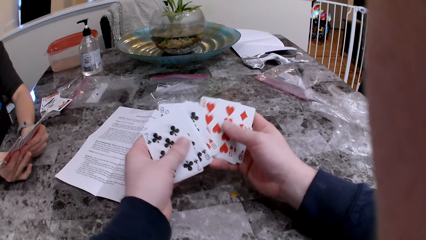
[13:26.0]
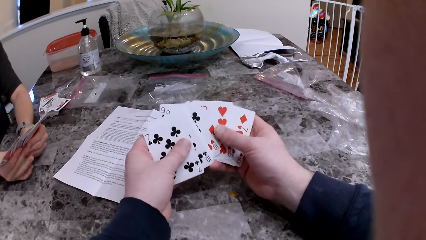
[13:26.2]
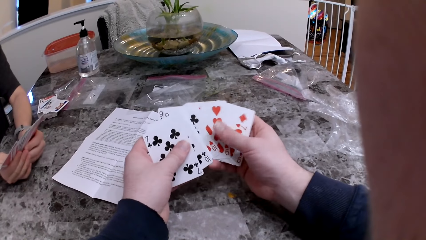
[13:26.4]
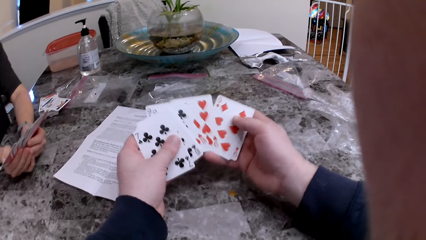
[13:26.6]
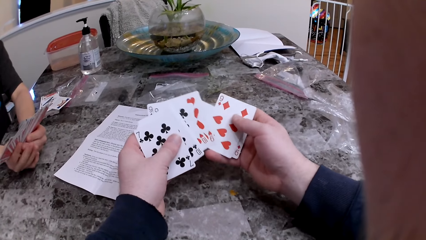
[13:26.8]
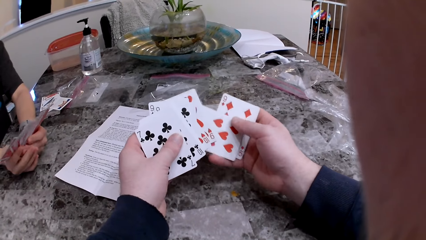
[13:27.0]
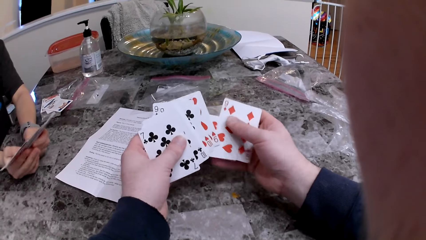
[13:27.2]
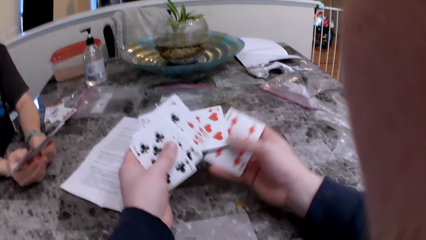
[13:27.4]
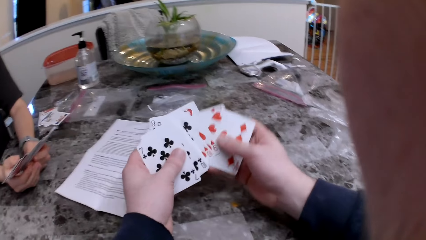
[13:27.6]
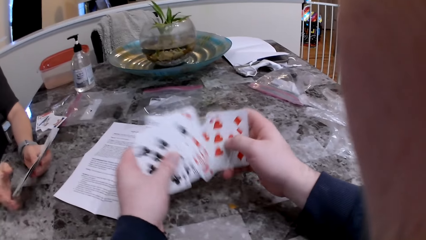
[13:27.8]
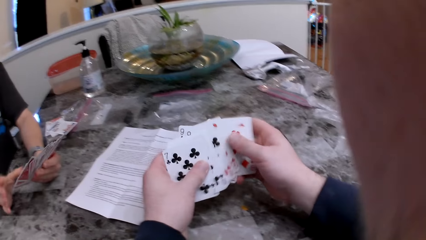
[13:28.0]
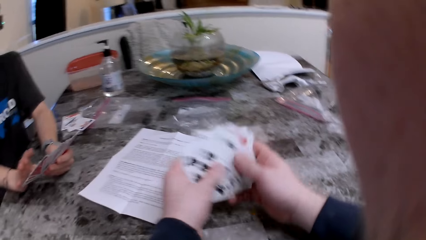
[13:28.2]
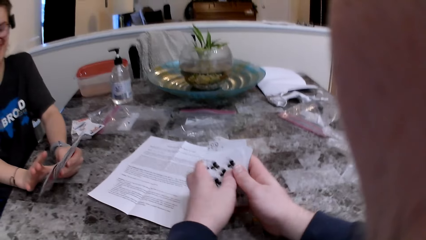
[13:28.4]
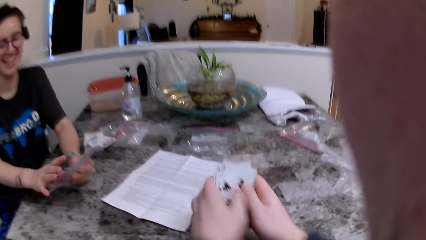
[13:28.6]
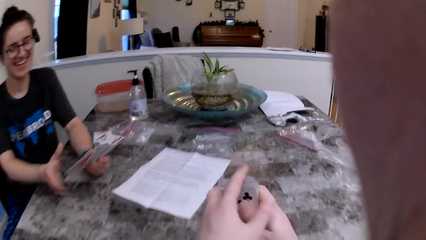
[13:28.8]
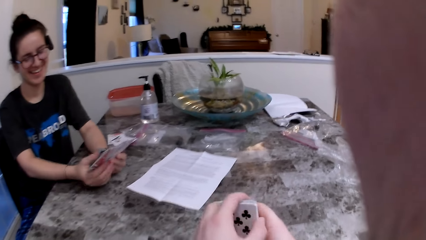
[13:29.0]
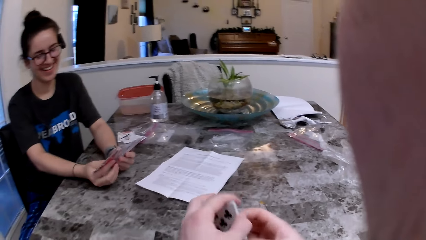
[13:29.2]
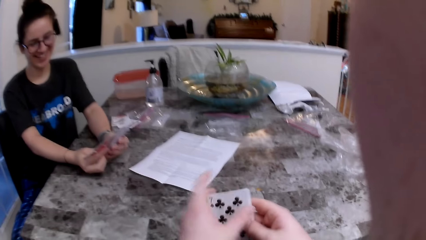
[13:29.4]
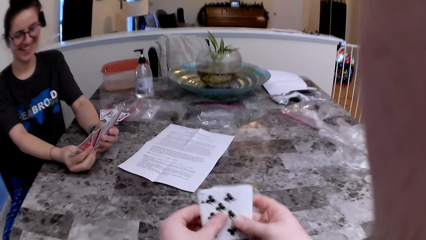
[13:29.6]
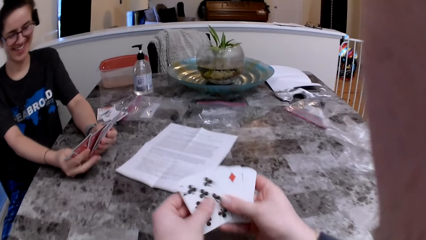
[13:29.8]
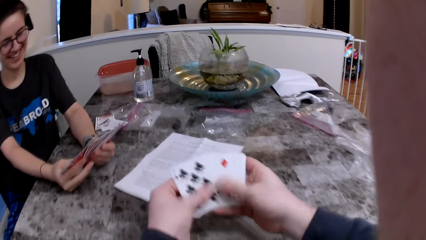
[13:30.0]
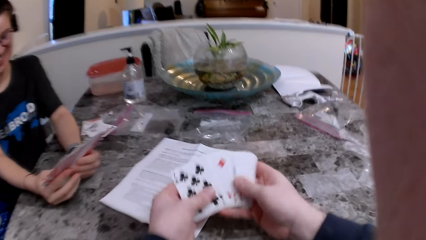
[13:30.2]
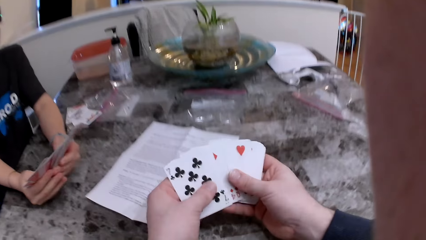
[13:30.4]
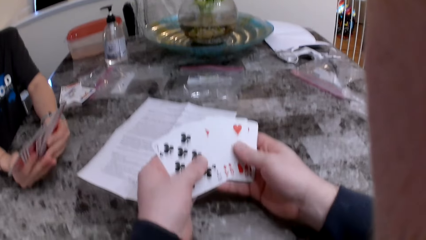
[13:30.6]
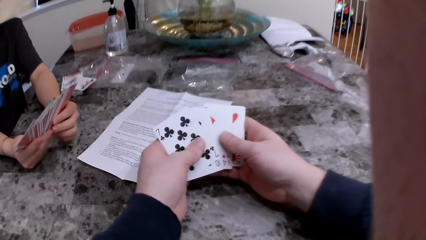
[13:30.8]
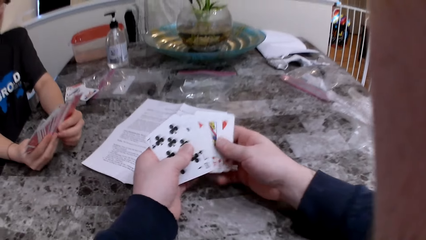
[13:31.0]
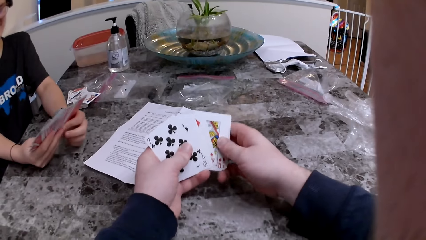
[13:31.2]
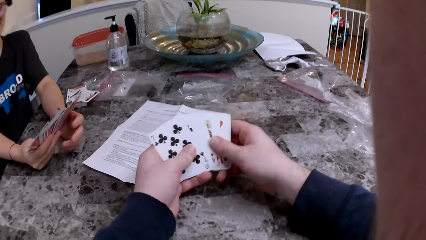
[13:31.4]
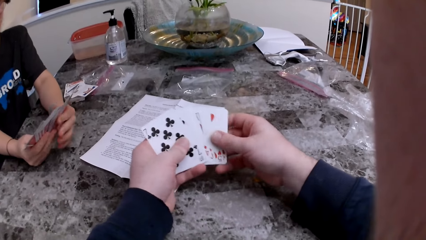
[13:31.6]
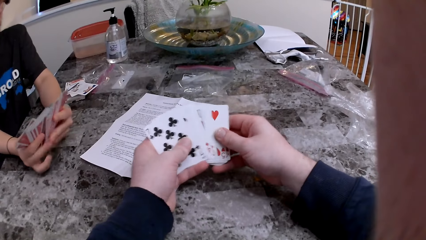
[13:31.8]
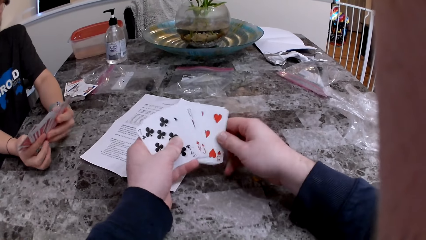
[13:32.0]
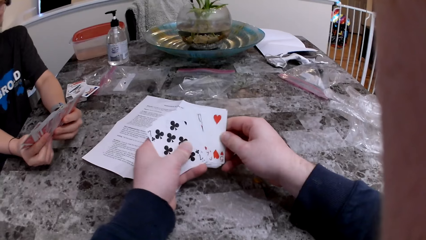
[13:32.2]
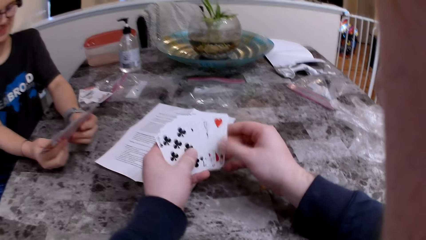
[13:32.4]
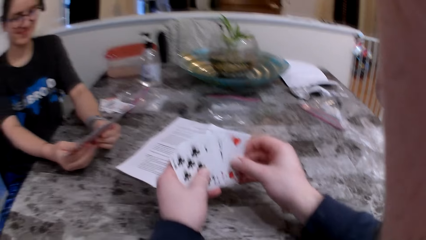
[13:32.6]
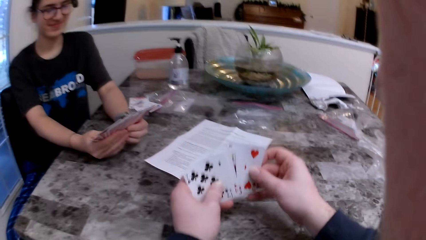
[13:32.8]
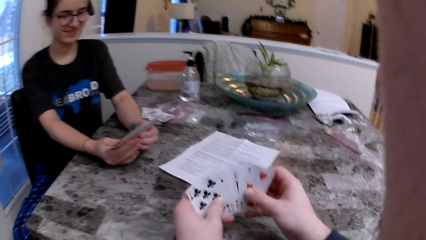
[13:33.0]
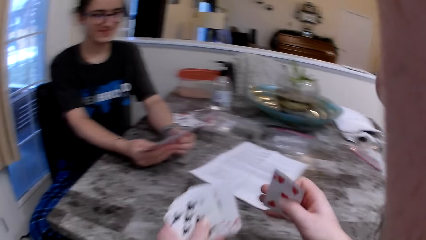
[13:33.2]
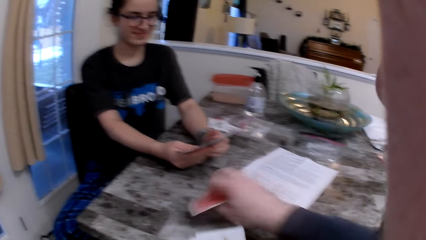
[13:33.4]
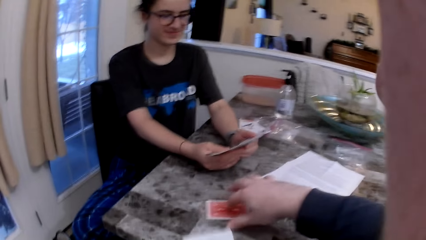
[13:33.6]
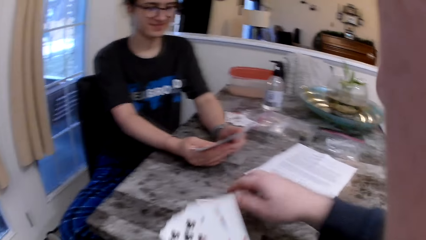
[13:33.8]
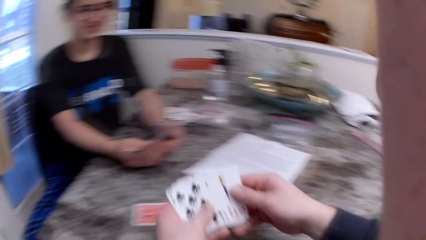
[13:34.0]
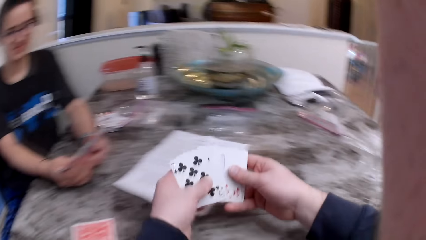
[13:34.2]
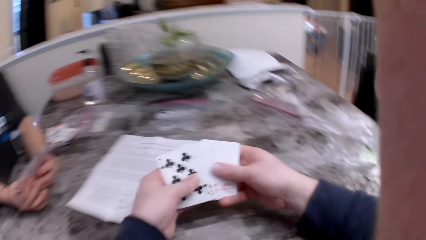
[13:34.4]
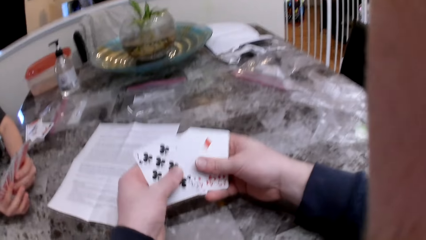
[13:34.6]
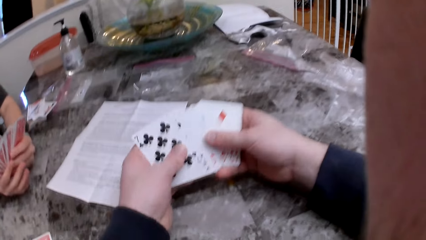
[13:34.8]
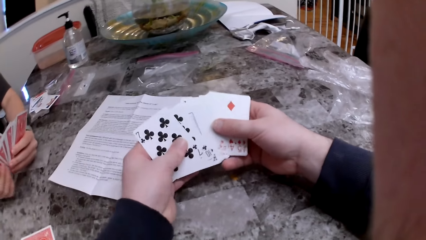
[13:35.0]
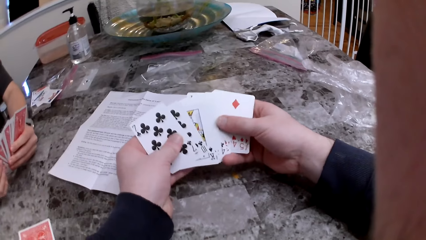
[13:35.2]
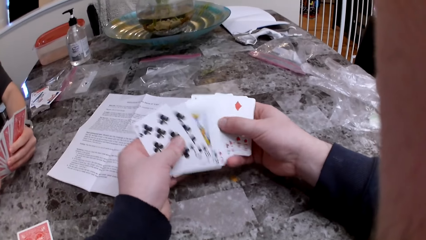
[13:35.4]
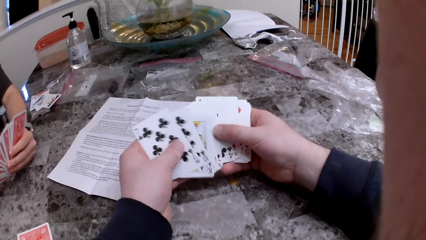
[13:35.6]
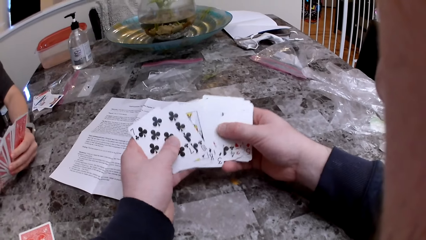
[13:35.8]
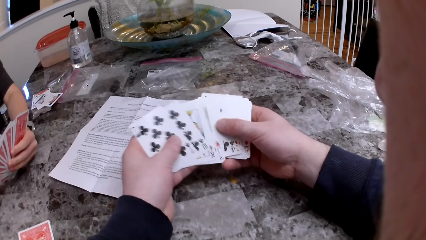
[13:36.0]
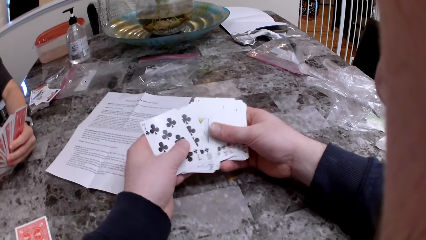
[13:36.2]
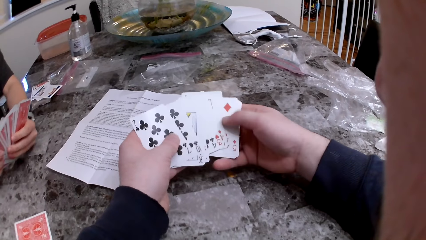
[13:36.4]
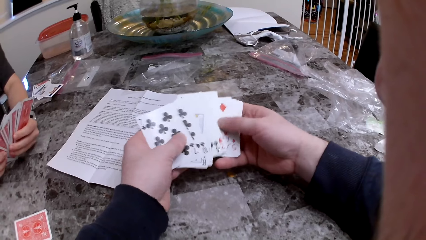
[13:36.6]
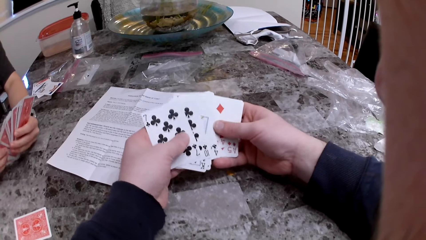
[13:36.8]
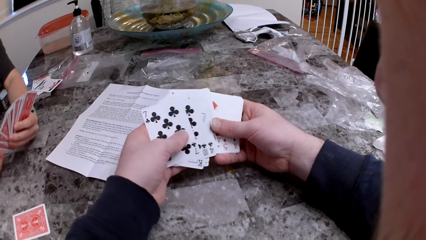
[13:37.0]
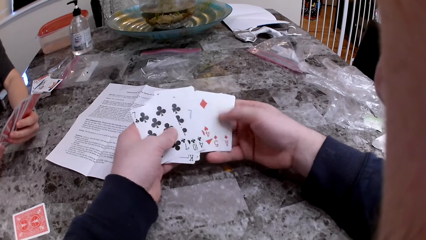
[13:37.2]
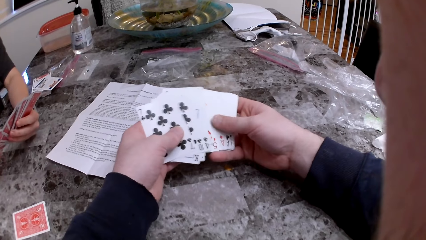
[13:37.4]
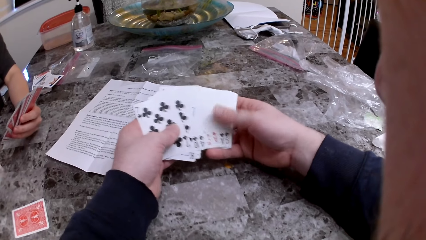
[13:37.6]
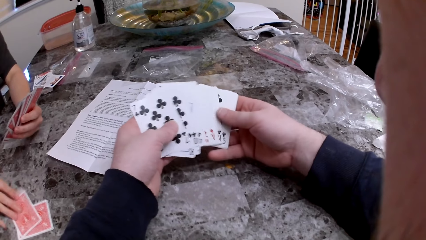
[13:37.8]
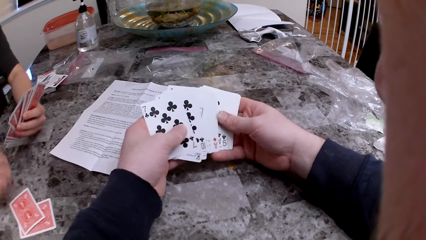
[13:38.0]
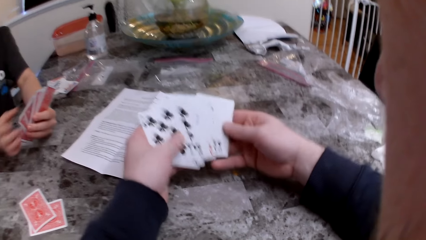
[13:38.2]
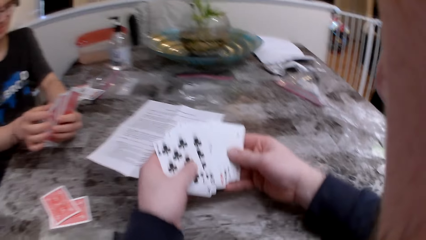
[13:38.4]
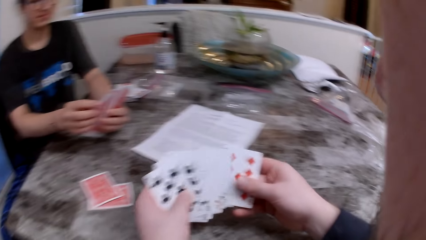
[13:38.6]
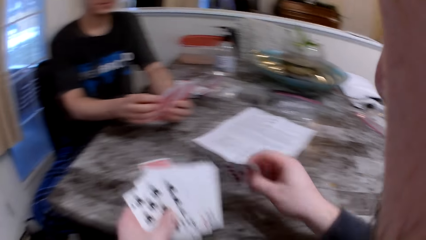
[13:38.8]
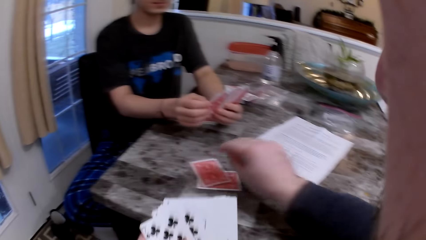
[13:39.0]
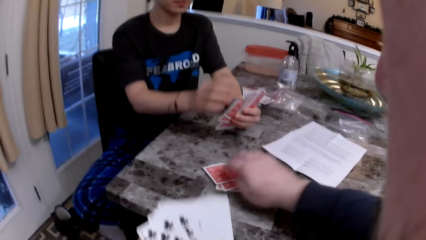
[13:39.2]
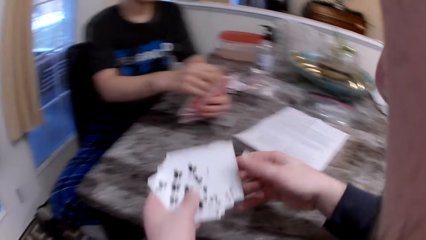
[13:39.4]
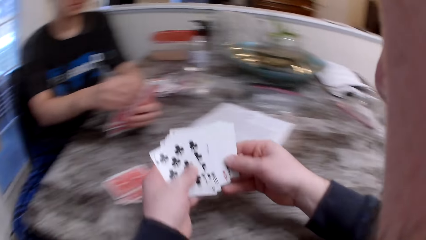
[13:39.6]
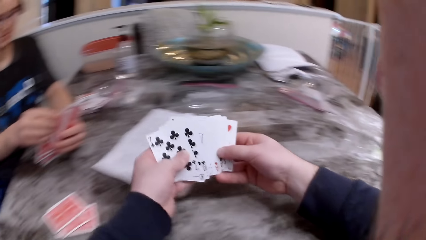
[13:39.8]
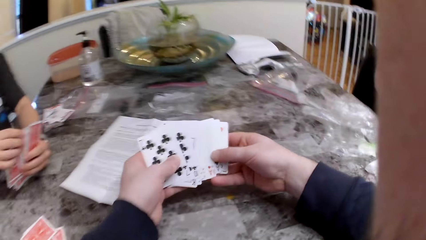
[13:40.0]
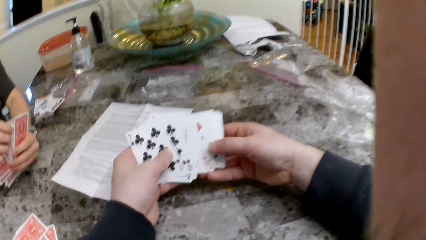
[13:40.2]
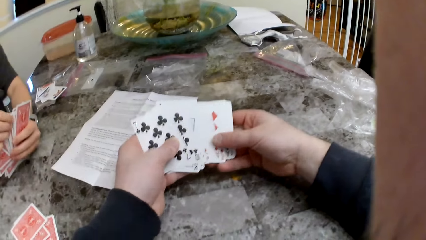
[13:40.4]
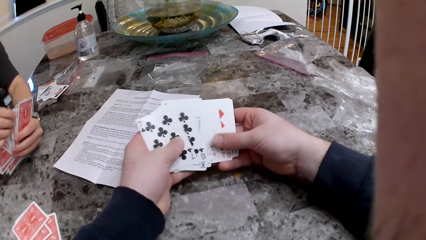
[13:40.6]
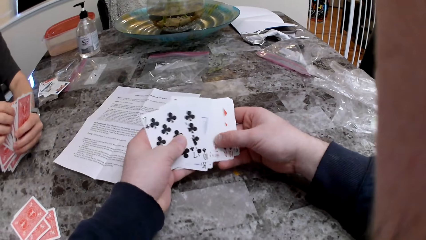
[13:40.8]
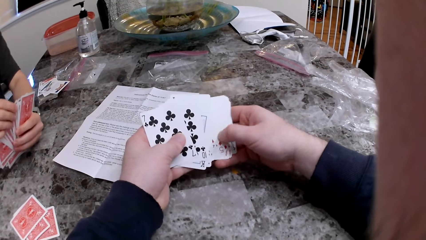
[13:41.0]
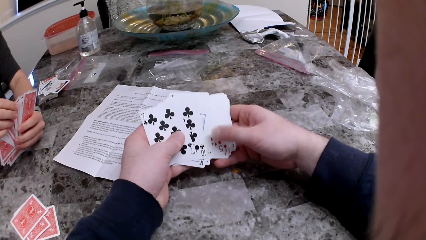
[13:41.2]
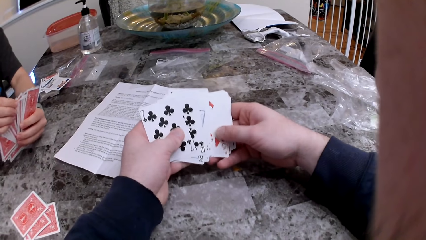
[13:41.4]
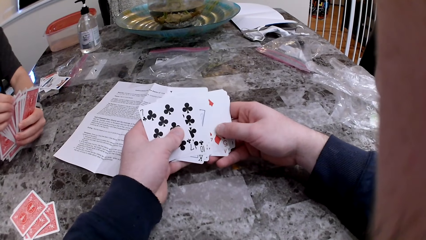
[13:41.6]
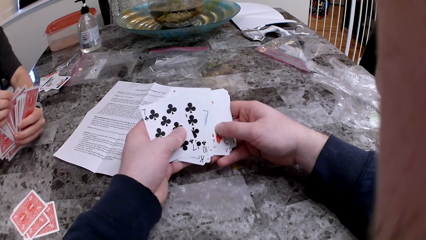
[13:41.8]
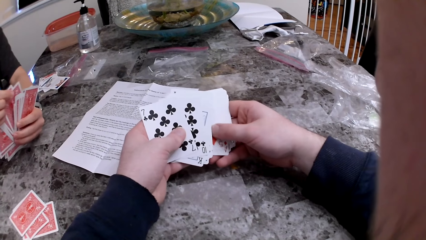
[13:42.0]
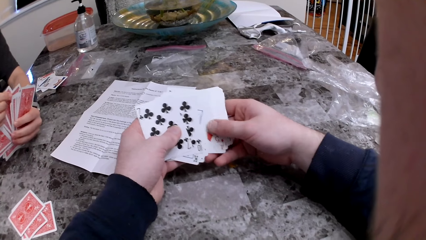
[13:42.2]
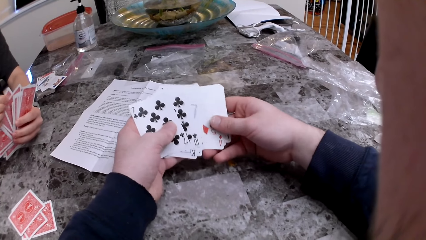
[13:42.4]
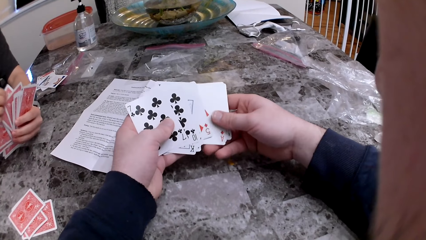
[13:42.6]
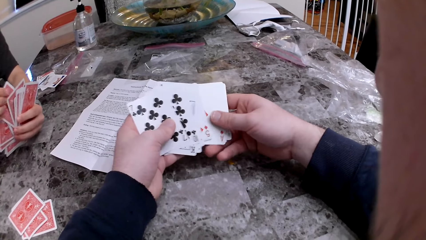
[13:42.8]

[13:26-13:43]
The camera wearer arranges the cards. He checks the cards. He drops a card on the table with his right hand. The woman drops the card on the table with her right hand. The camera wearer puts the card on the table.
